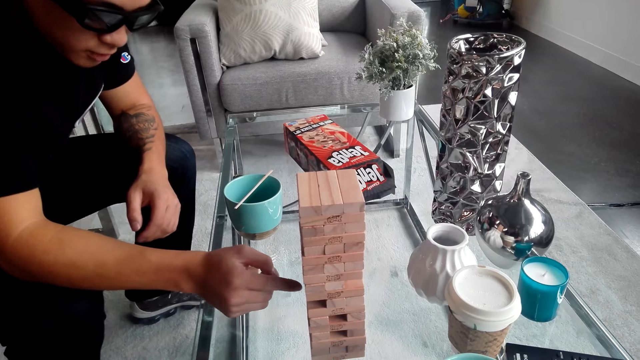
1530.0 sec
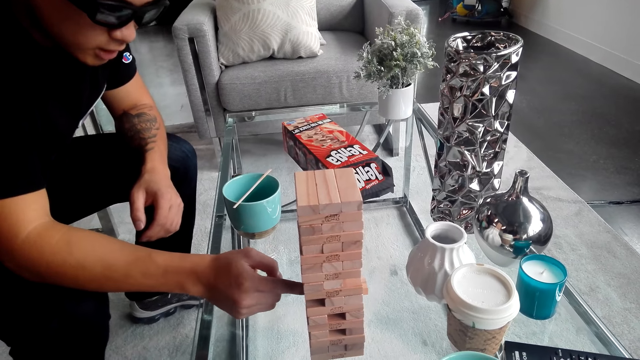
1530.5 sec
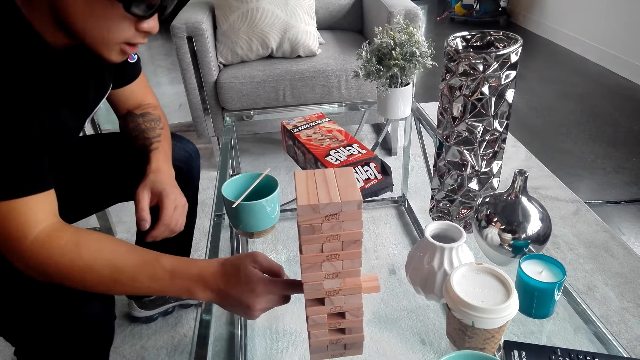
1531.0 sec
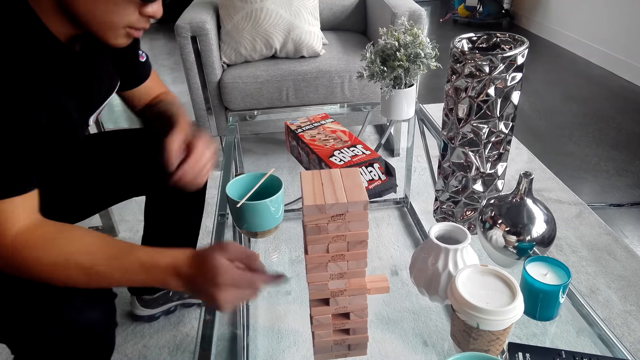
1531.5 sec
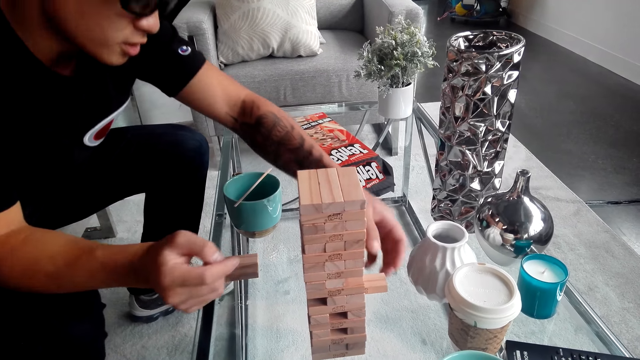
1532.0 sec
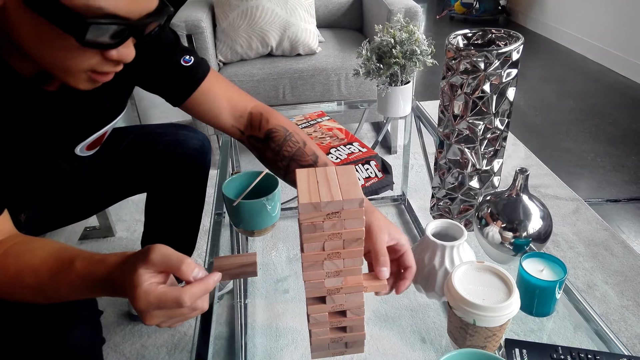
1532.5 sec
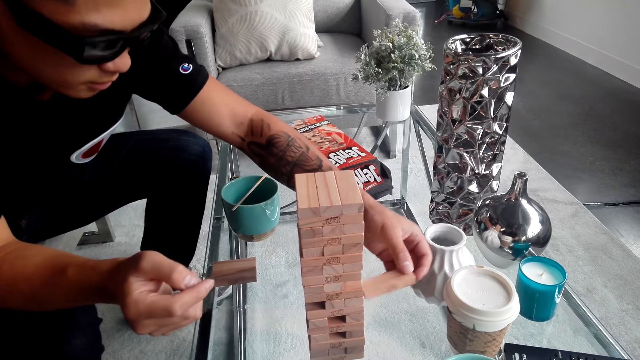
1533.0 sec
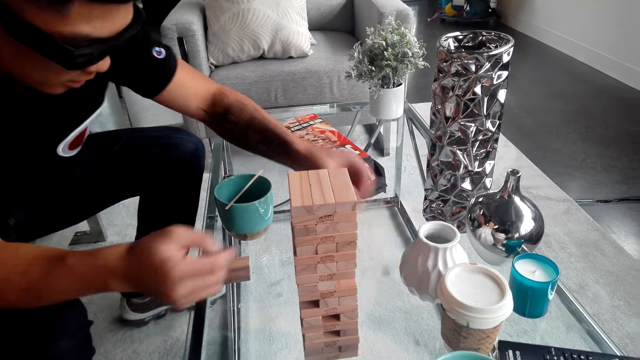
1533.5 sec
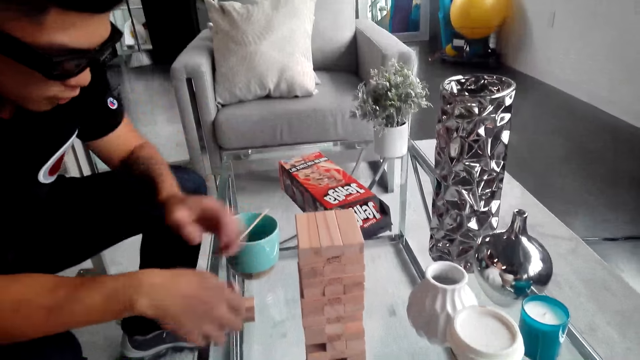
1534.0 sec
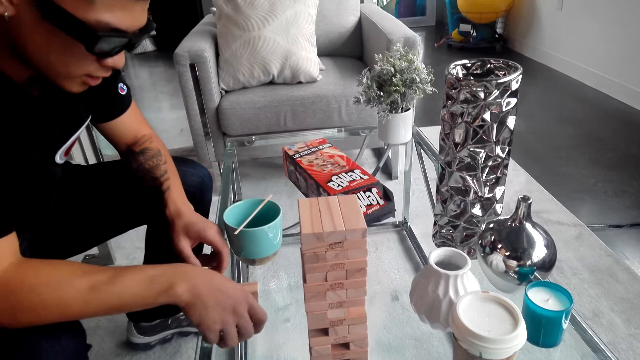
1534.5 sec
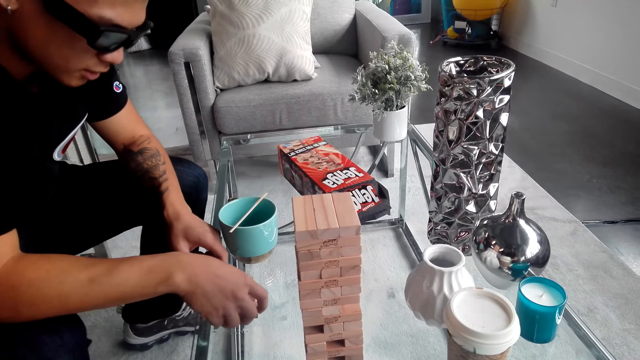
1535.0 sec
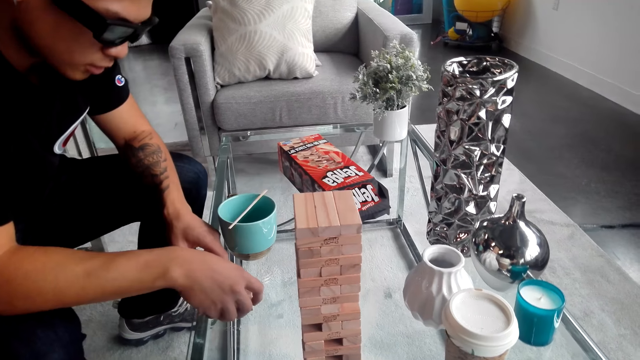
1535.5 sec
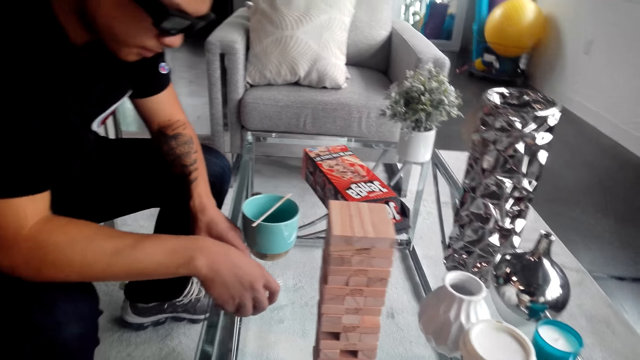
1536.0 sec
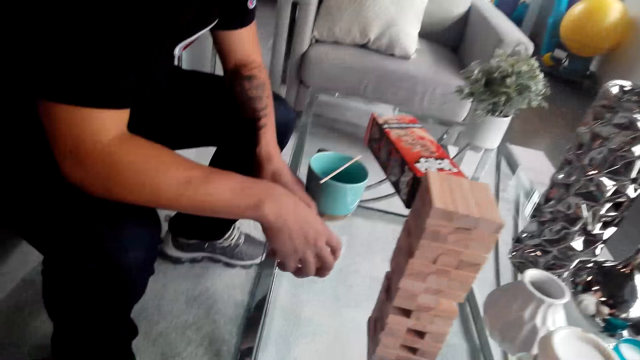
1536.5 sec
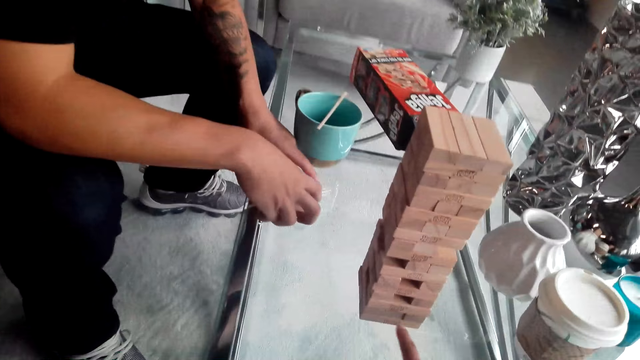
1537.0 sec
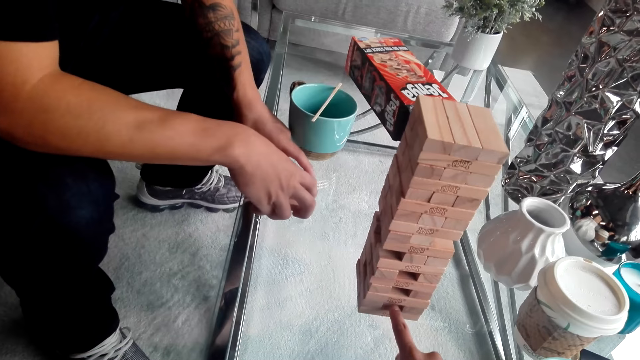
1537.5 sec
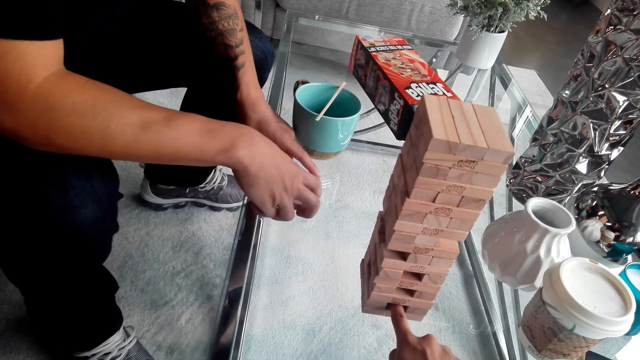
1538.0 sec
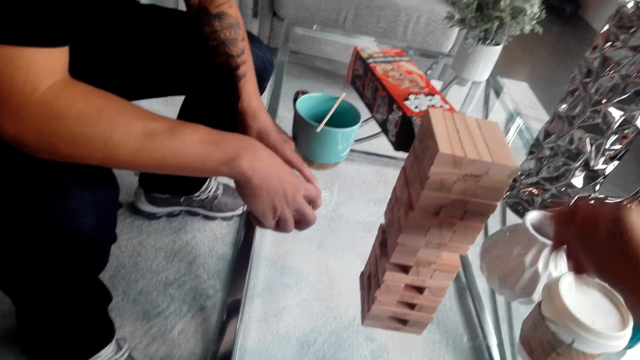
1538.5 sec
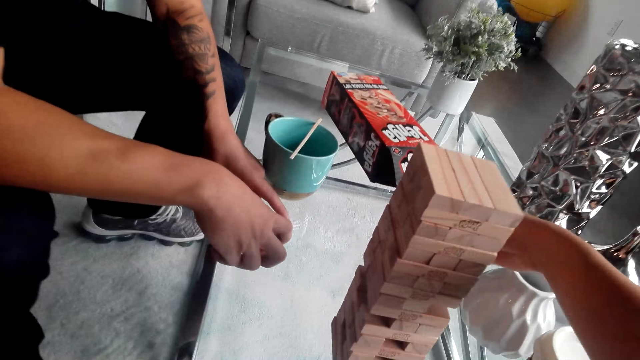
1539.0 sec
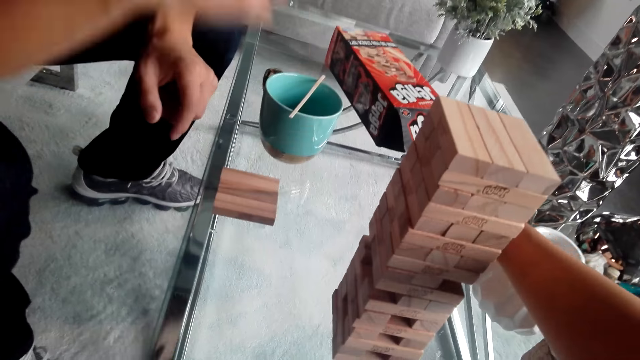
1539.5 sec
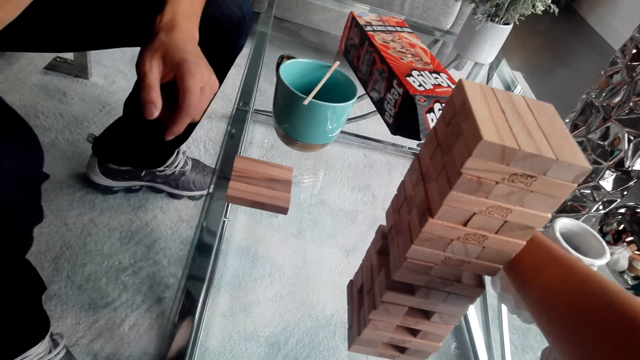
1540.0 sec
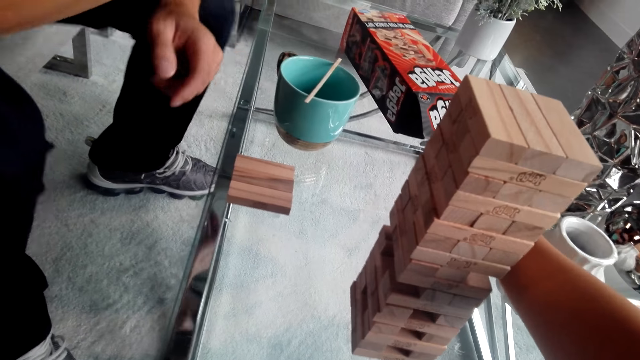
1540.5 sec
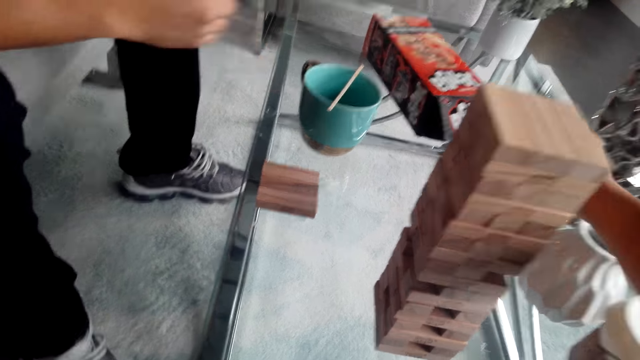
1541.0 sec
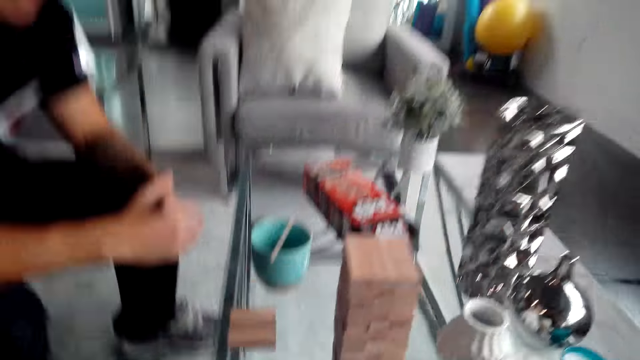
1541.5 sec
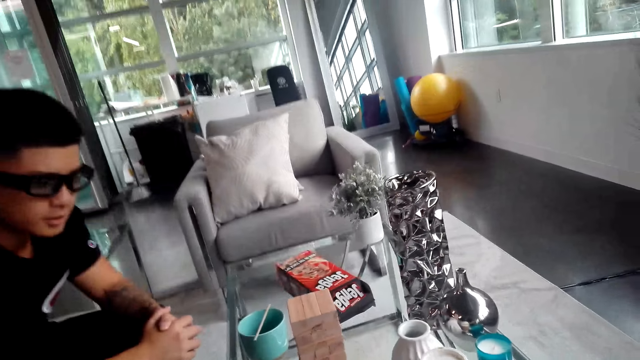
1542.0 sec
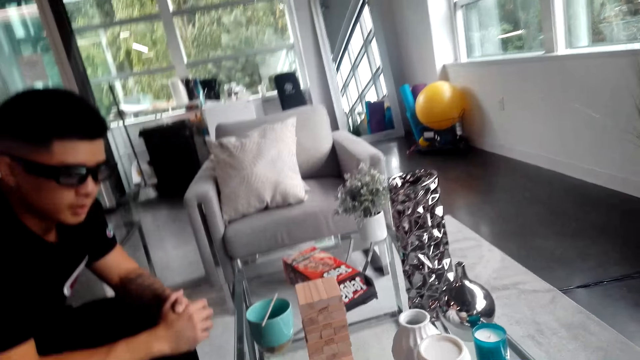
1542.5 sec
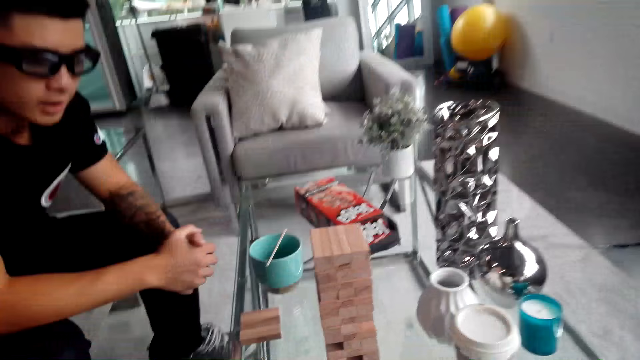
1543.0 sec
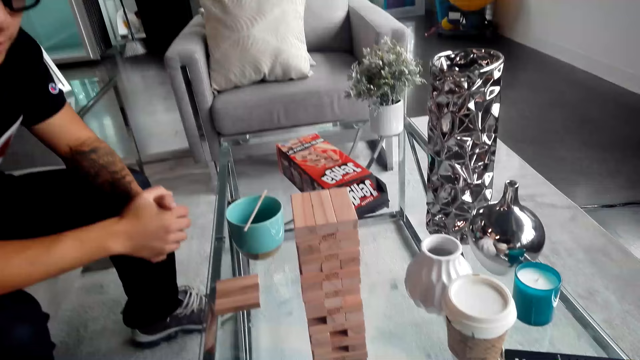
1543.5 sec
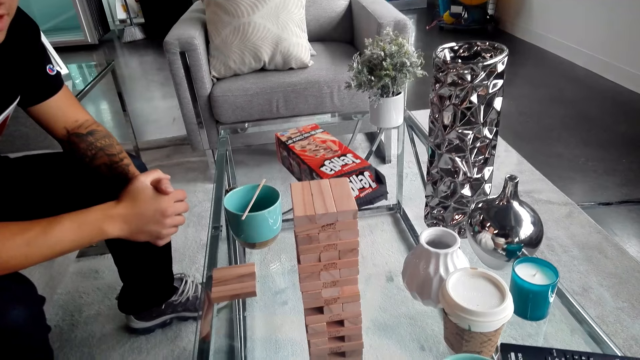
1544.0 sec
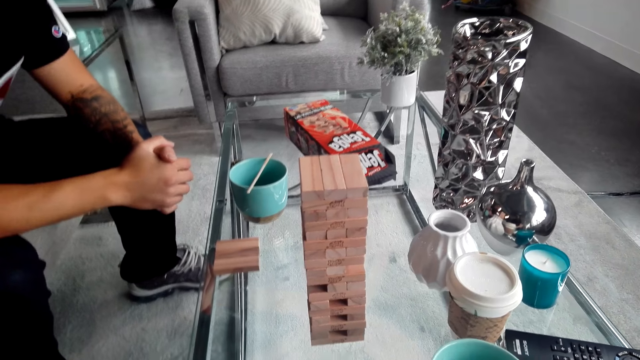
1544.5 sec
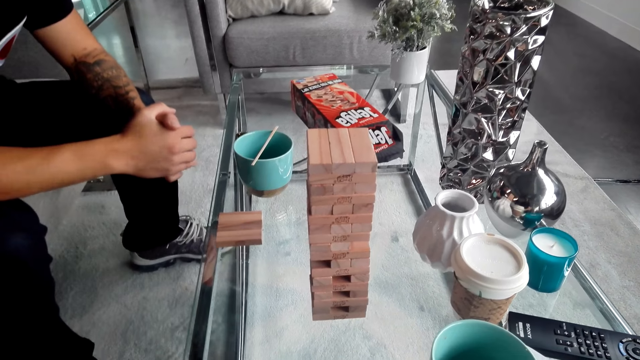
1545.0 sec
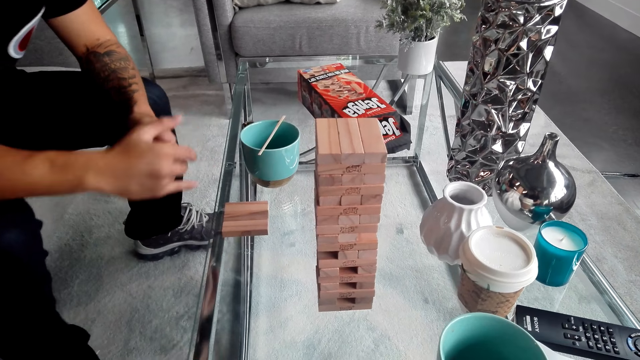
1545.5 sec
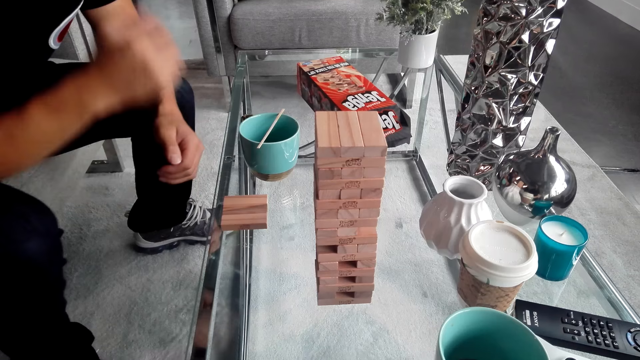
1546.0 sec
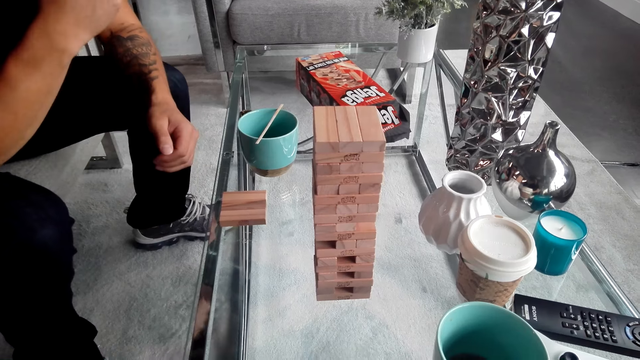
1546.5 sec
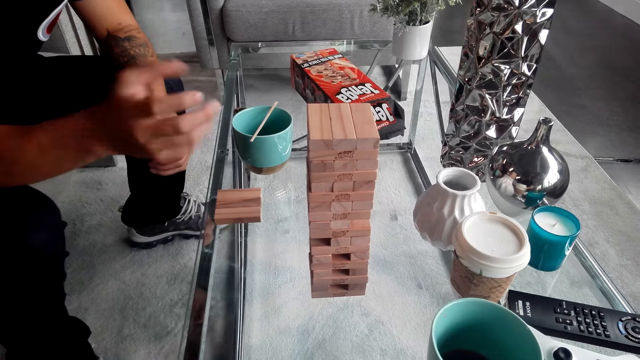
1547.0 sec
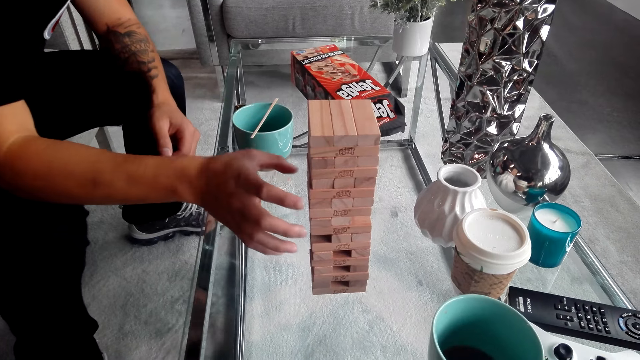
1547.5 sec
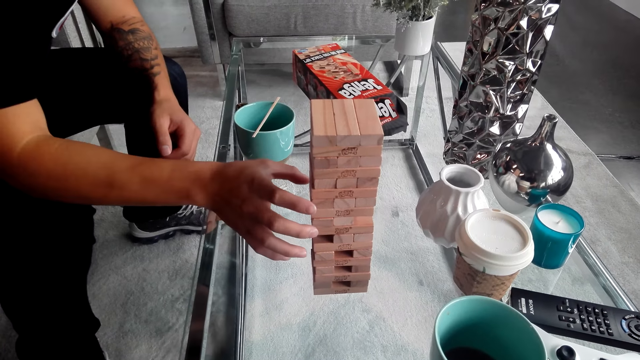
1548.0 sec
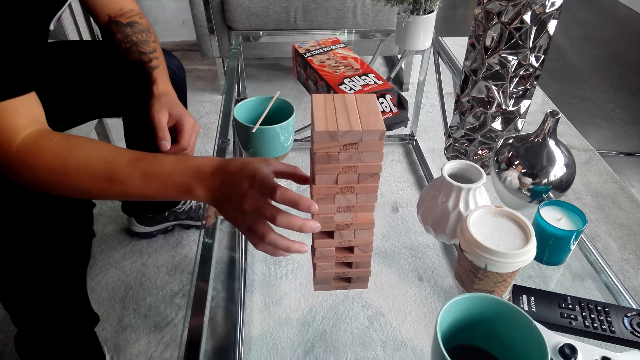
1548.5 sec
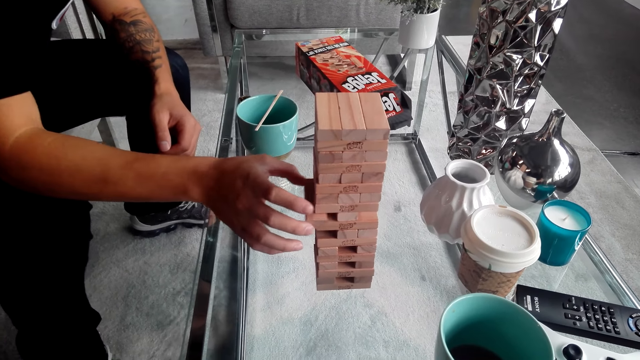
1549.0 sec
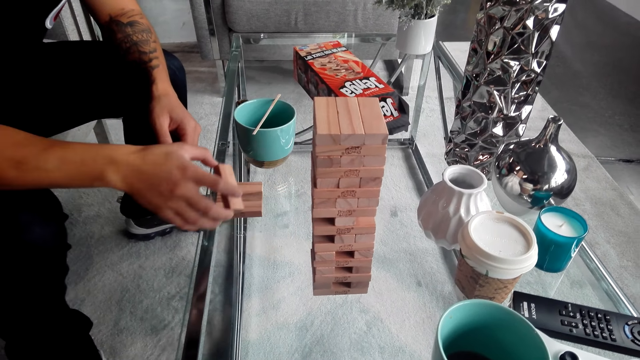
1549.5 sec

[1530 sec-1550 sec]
A man plays the Jenga game. The man removes the Jenga block and takes the Jenga block. The man drops a piece of the Jenga game on the table. The camera wearer pushes the Jenga block. She plays the Jenga game, removes the Jenga block, and moves her hand. The man plays the Jenga game and takes the Jenga block.
